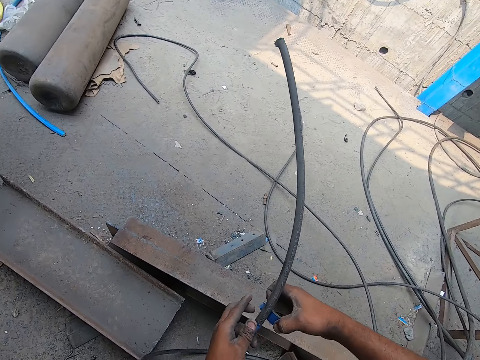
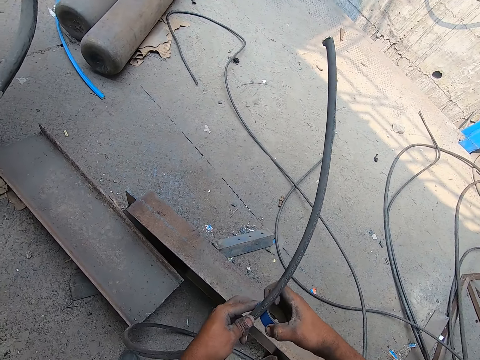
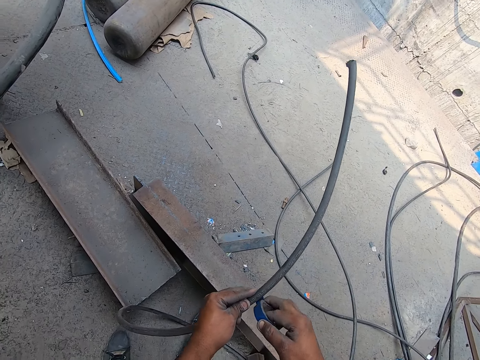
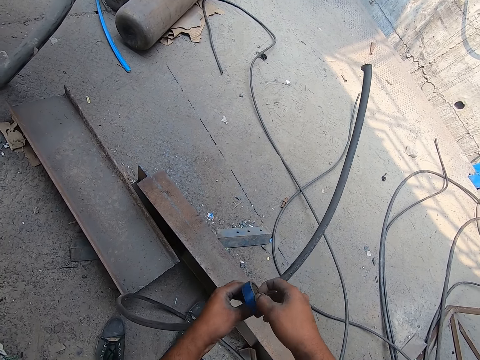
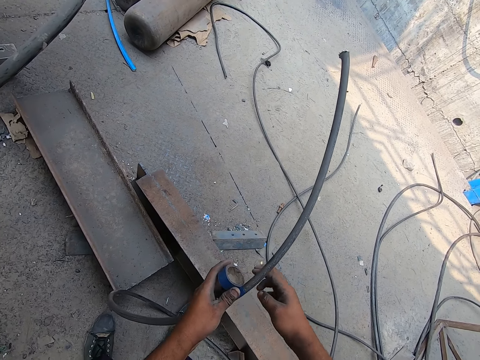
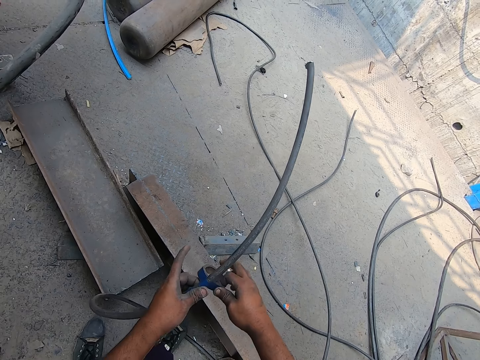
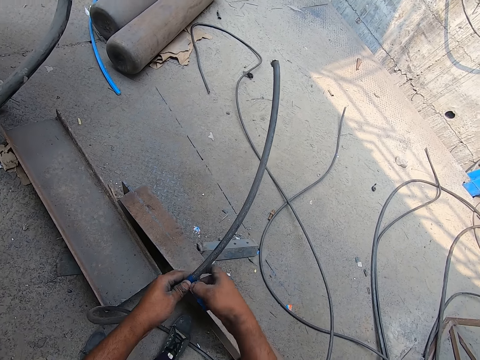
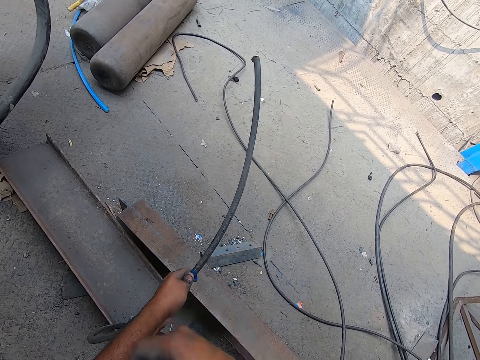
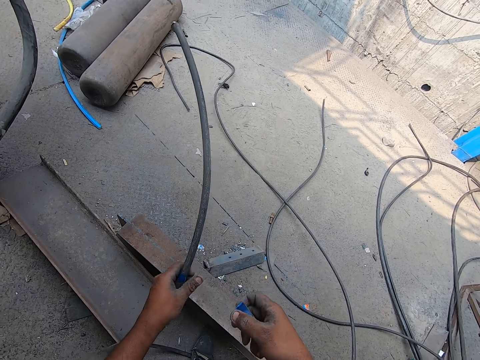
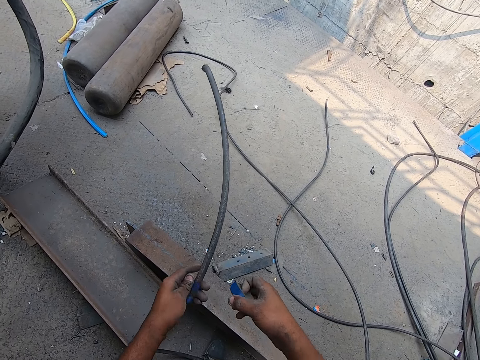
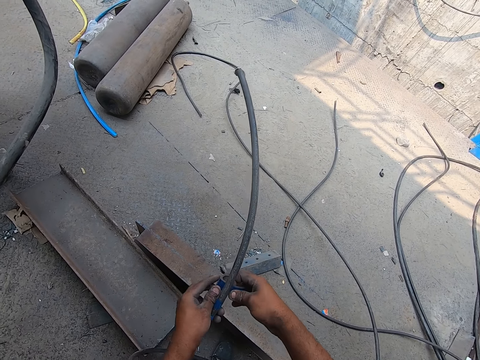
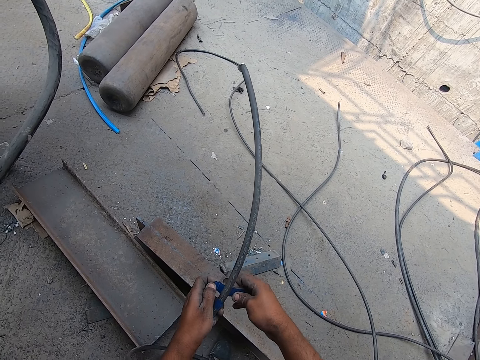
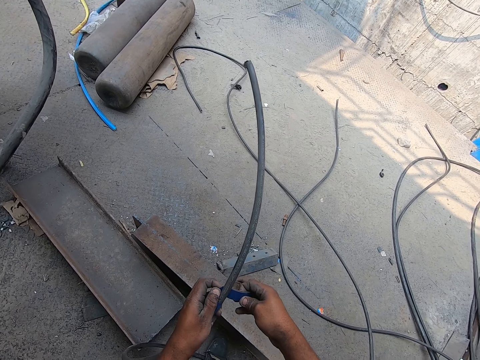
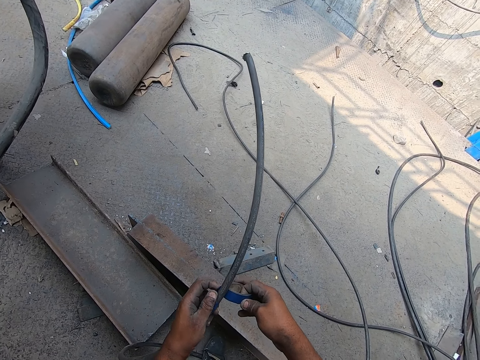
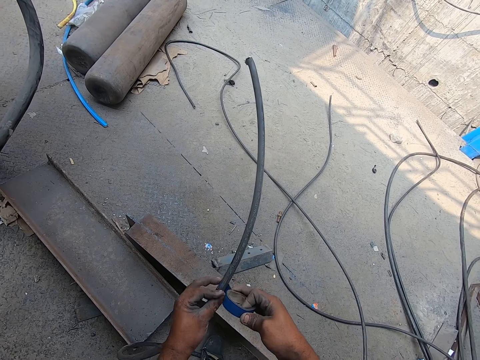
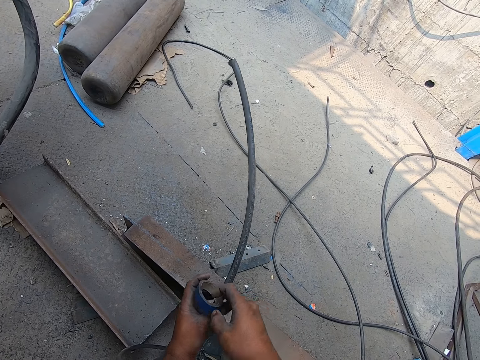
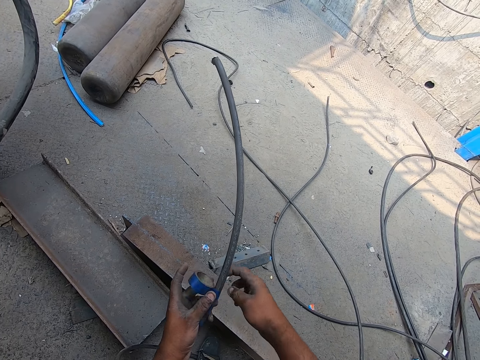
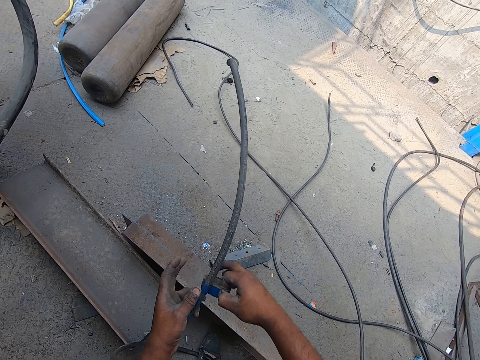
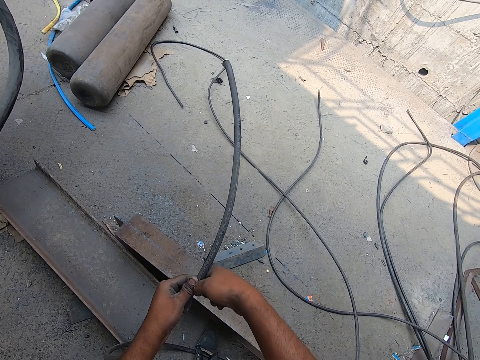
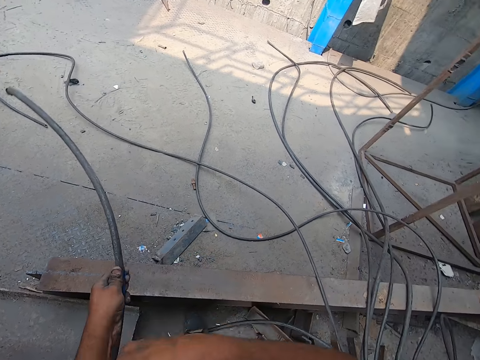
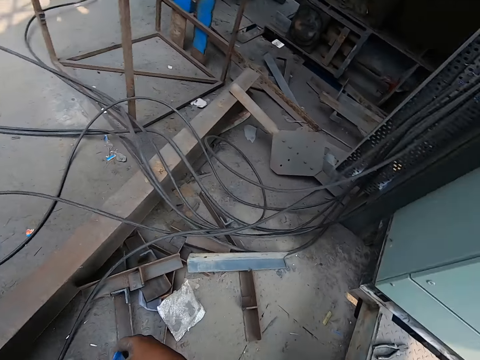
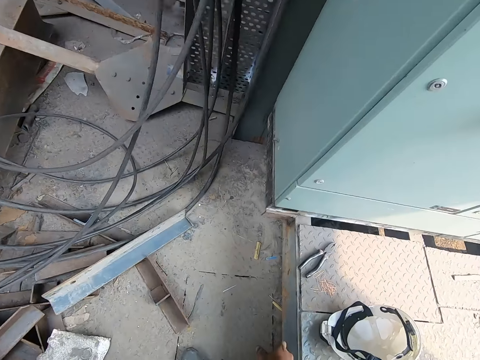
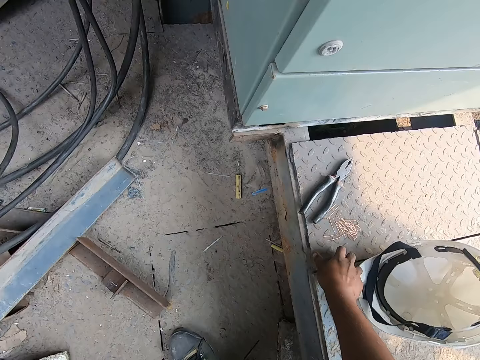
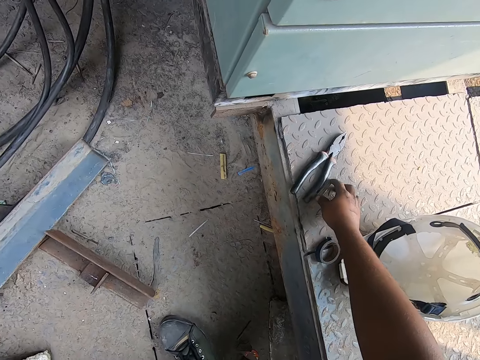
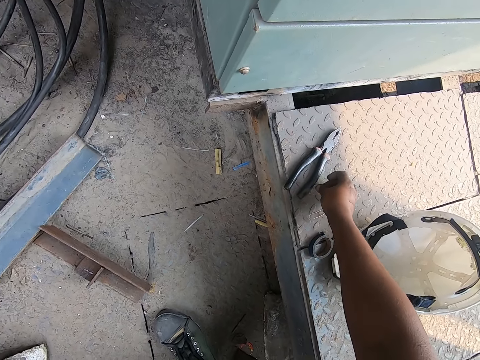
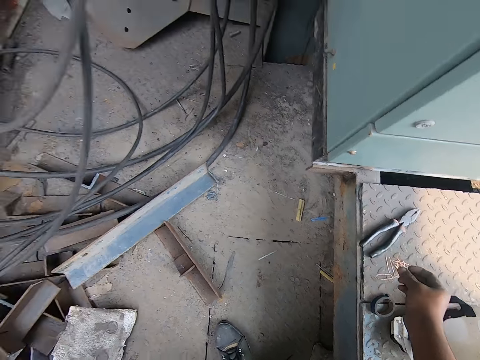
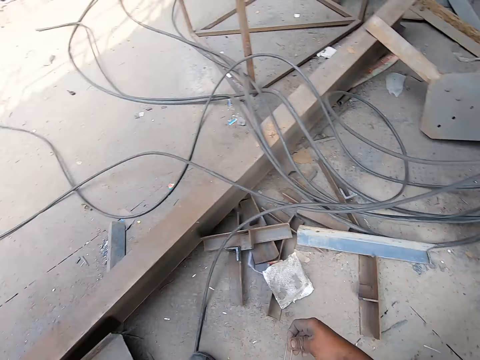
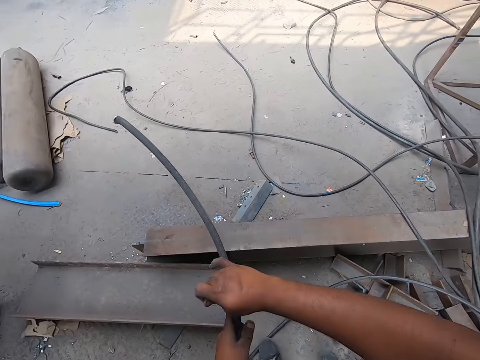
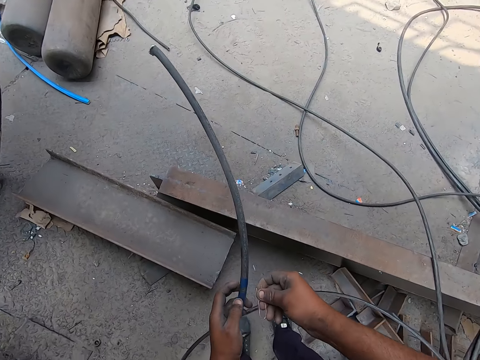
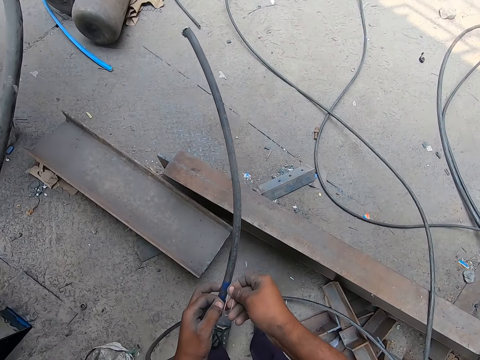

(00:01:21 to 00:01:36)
The camera wearer rolls transparent tape on the cable with his hands. He cuts the transparent tape from the transparent tape roll with his right hand. He rolls the transparent tape on the cable with his hands. He cuts the transparent tape from the transparent tape roll with his right hand. He rolls the transparent tape on the cable with his hands. He cuts the transparent tape from the transparent tape roll with his right hand. He drops the transparent tape roll on the ground with his right hand. He picks up a wire from the ground with his right hand.

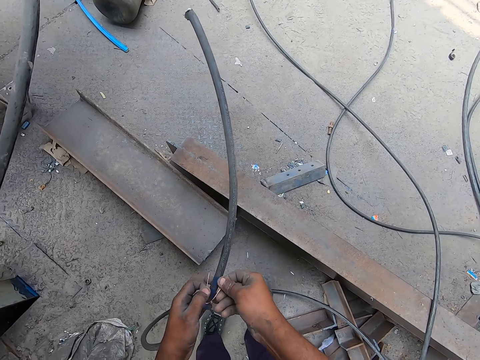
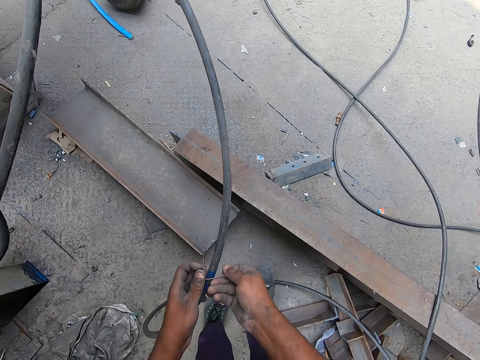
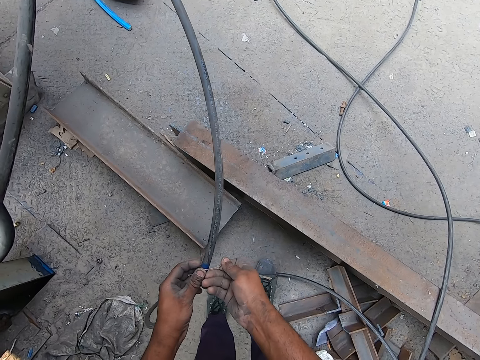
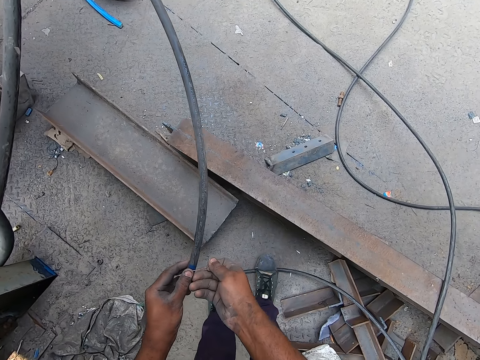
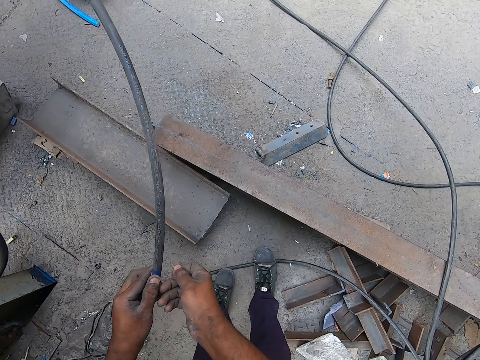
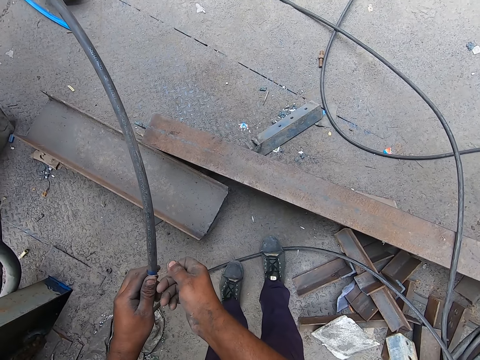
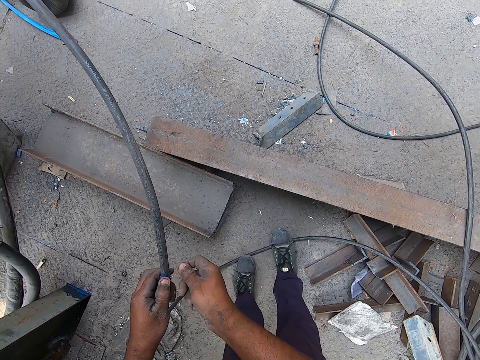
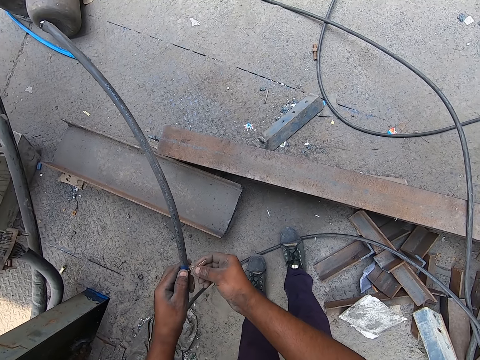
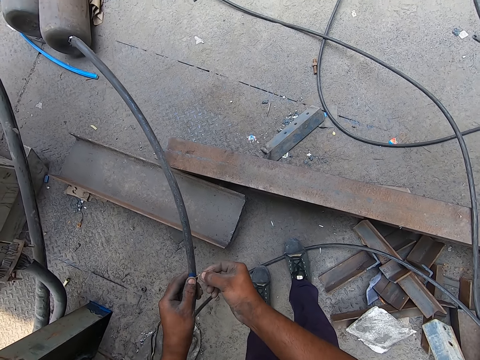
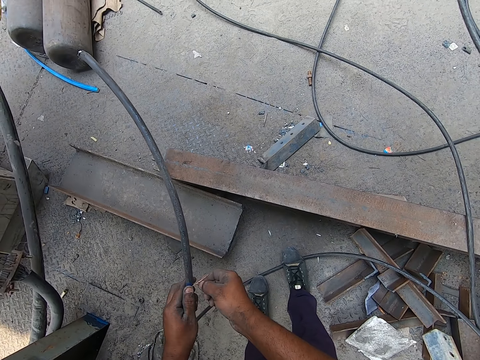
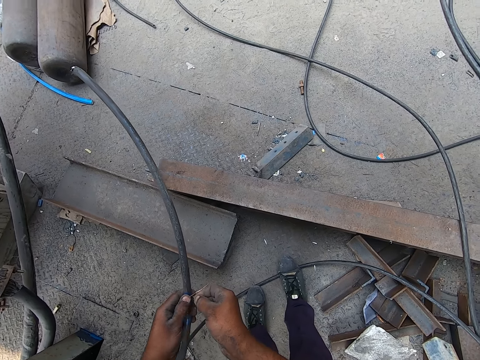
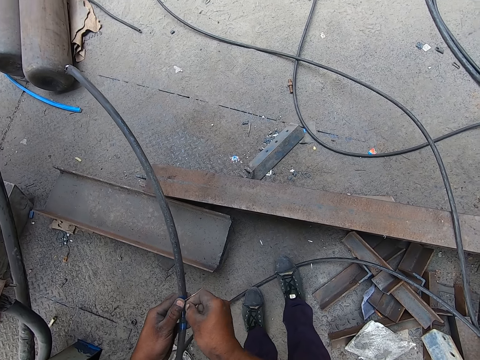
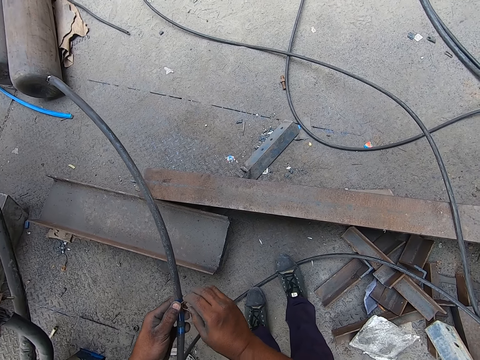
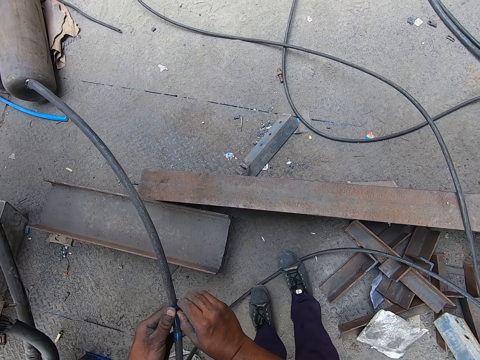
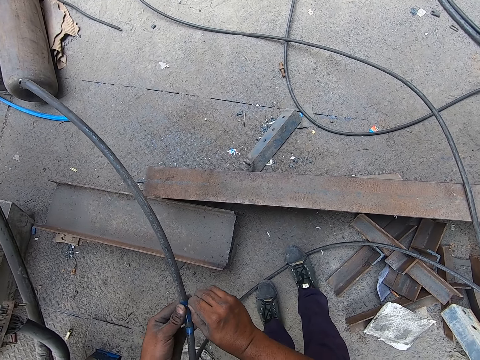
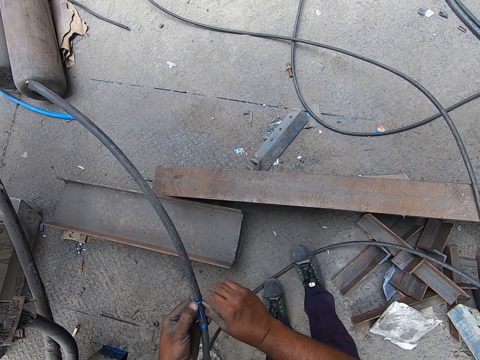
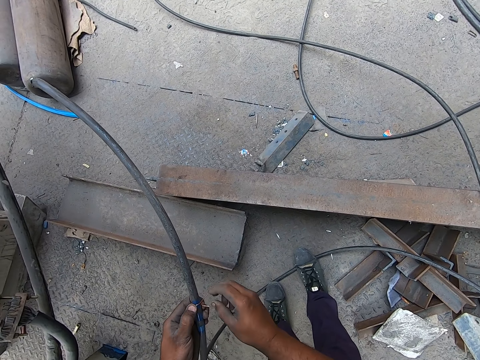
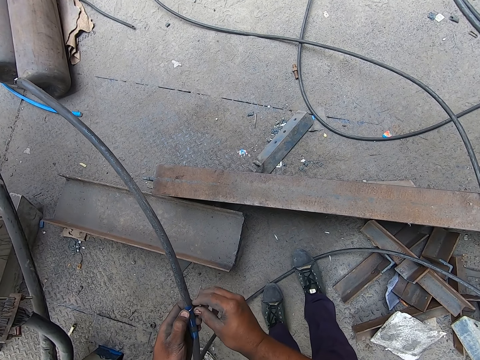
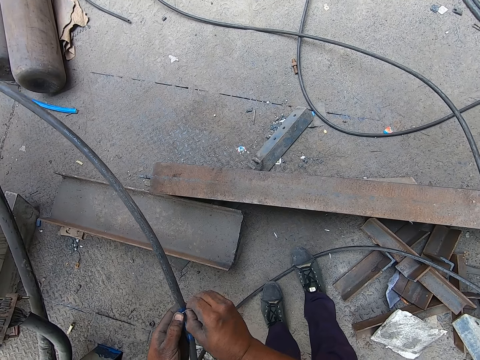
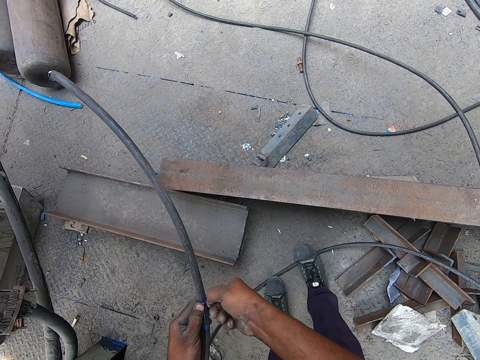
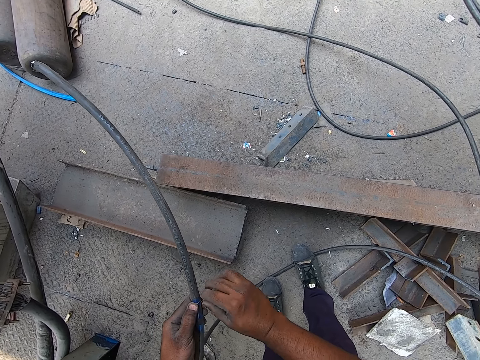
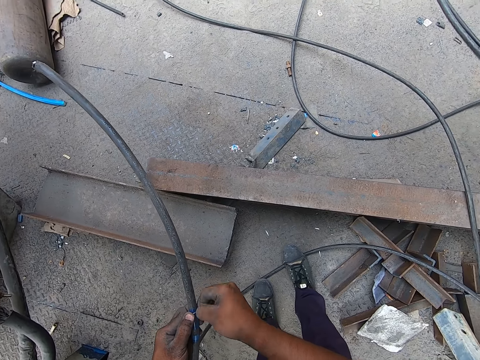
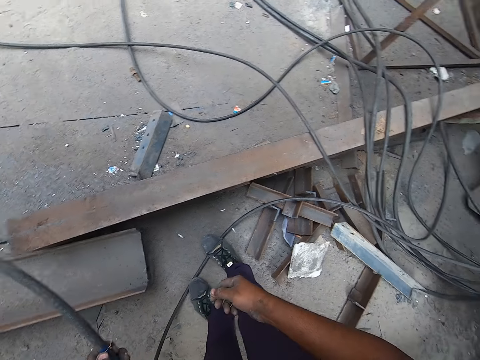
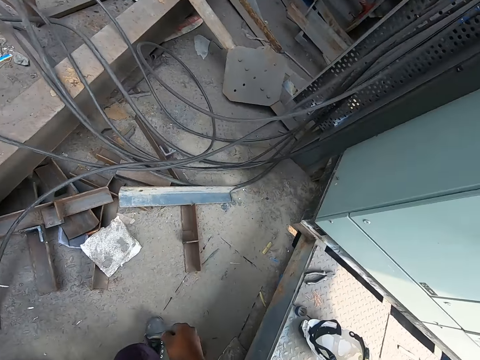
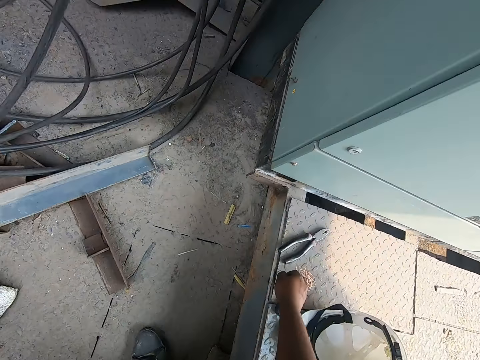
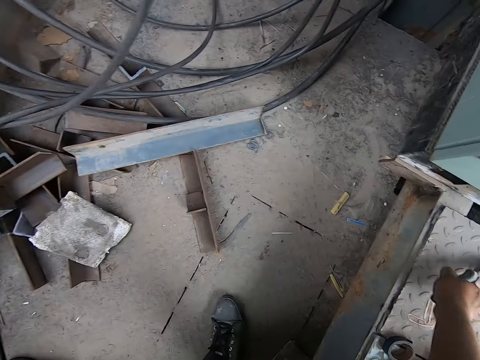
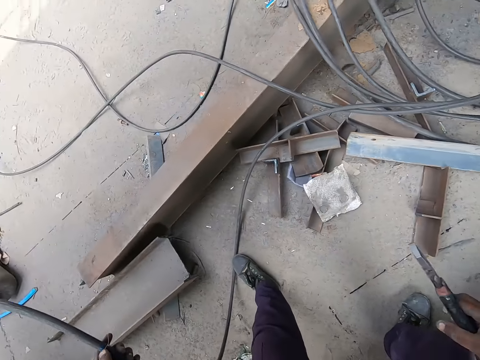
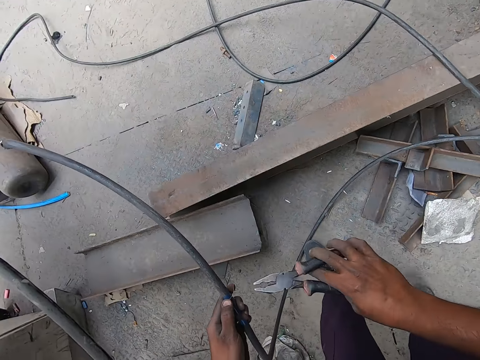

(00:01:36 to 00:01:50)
The camera wearer clips the wire in his right hand around the cable in his left hand. He picks up the pair of pliers from the ground with his right hand.
